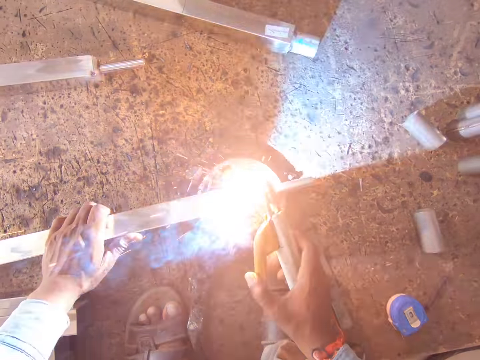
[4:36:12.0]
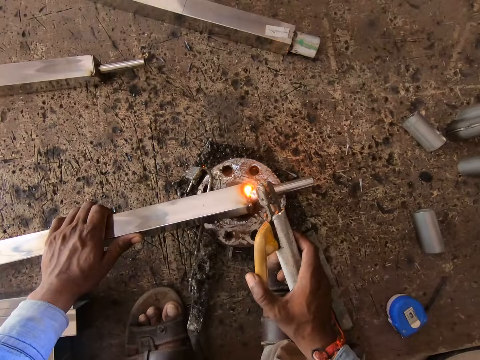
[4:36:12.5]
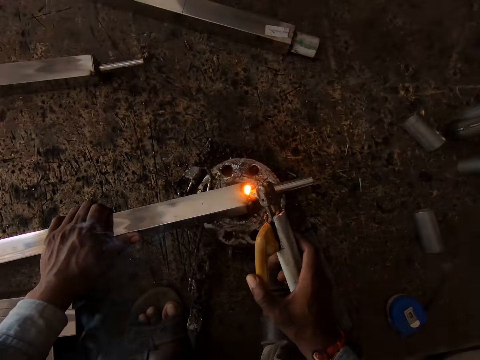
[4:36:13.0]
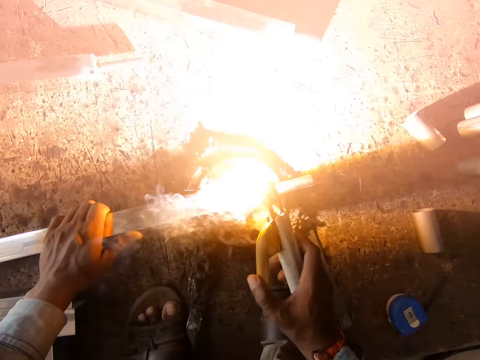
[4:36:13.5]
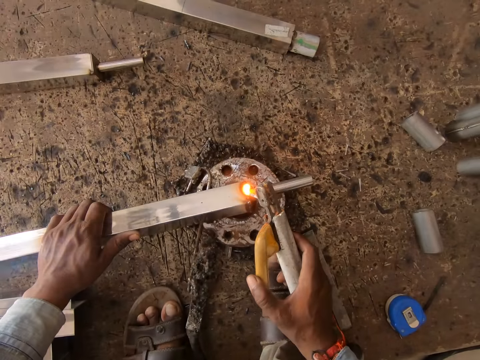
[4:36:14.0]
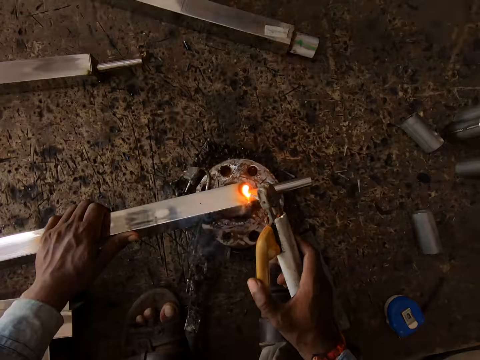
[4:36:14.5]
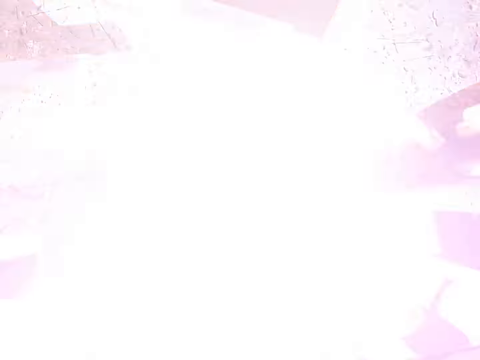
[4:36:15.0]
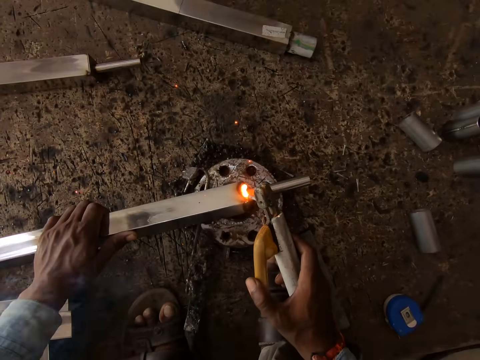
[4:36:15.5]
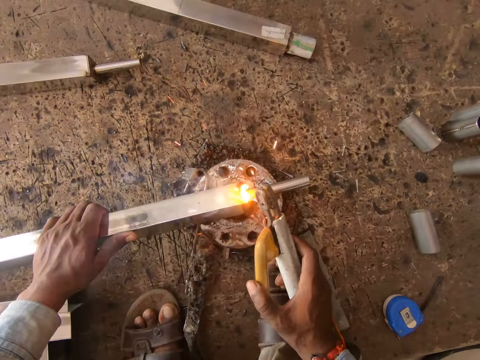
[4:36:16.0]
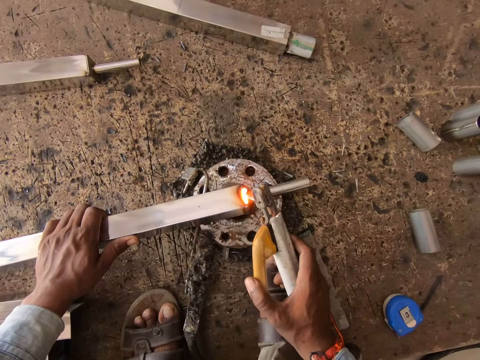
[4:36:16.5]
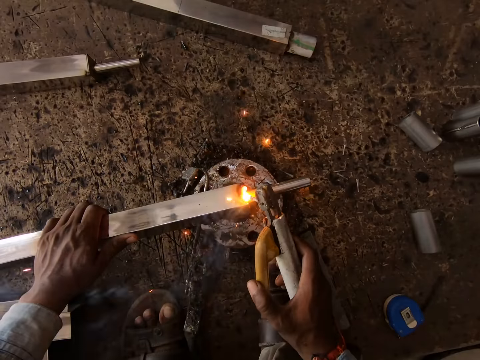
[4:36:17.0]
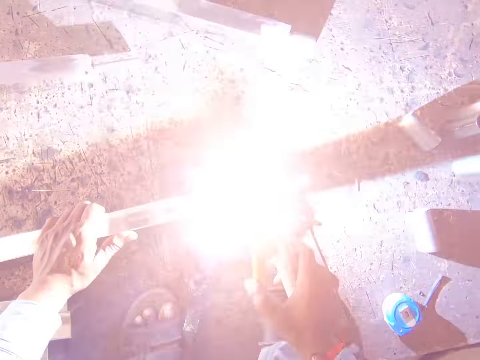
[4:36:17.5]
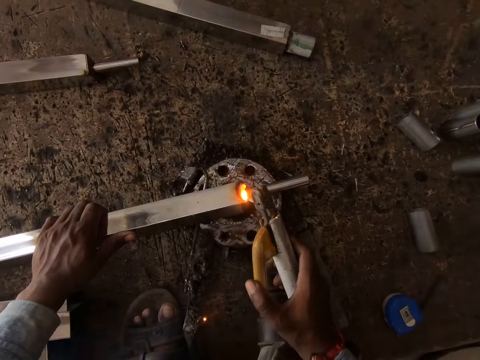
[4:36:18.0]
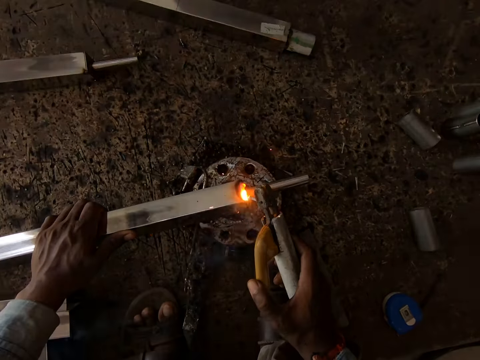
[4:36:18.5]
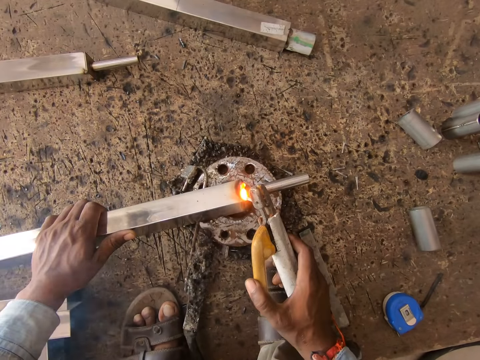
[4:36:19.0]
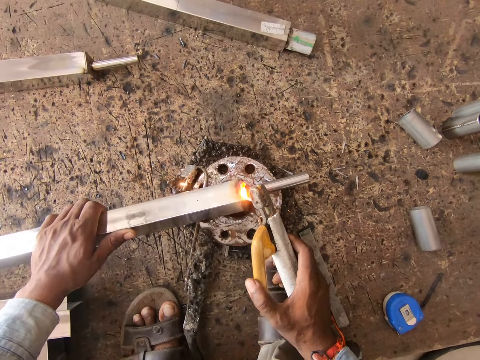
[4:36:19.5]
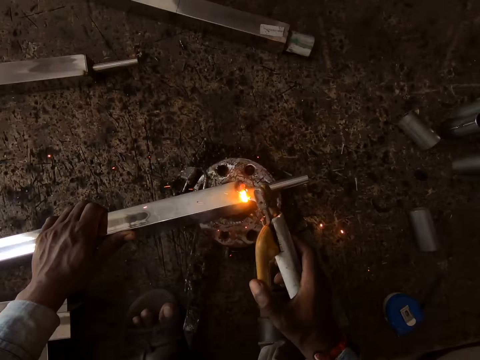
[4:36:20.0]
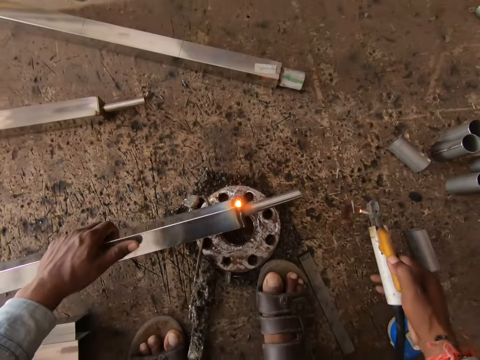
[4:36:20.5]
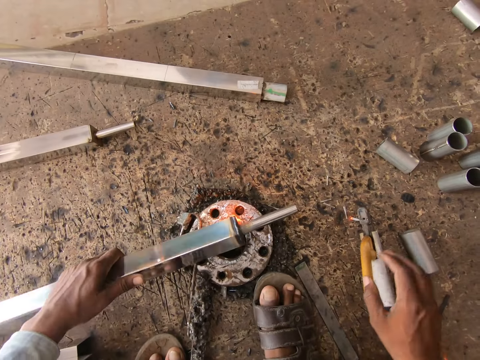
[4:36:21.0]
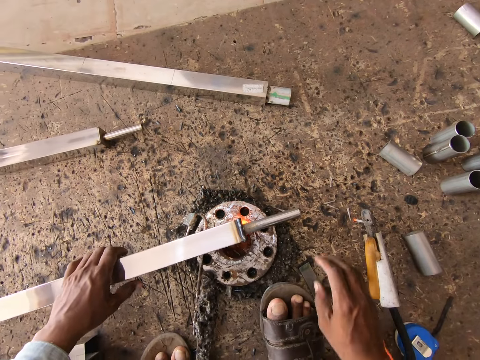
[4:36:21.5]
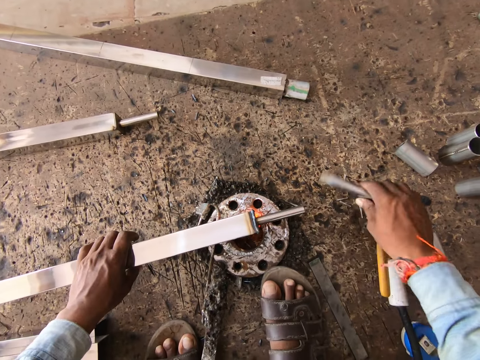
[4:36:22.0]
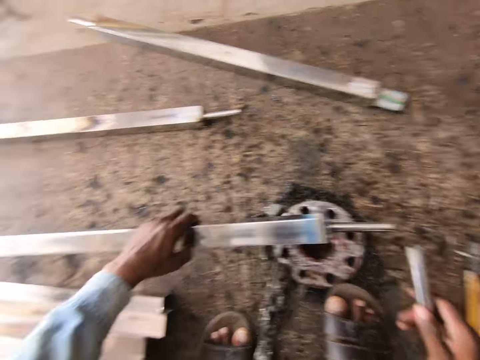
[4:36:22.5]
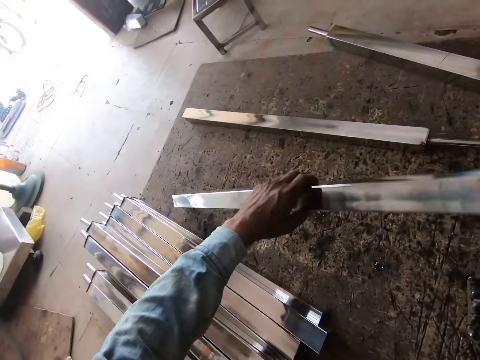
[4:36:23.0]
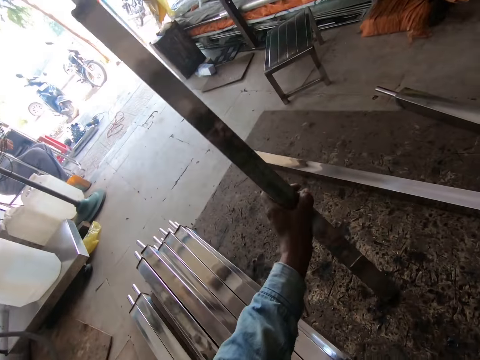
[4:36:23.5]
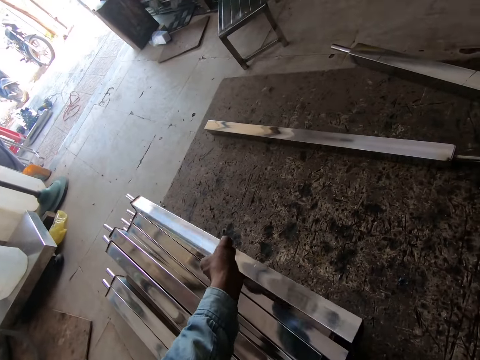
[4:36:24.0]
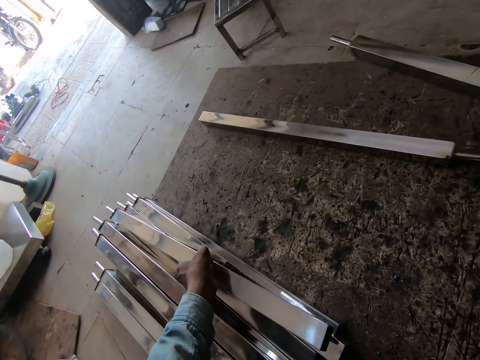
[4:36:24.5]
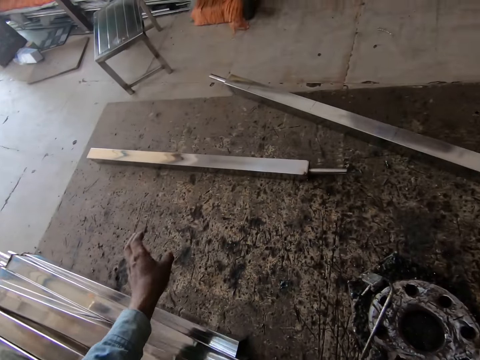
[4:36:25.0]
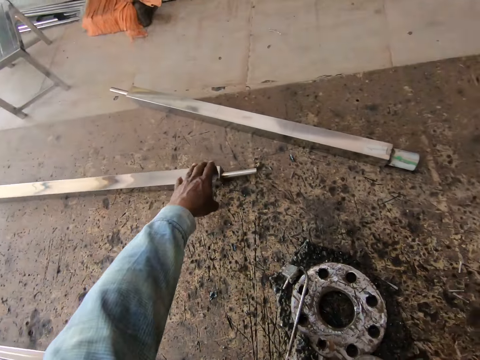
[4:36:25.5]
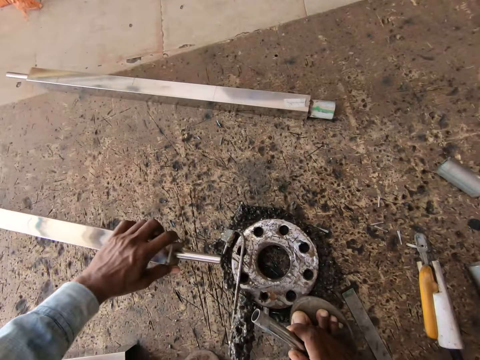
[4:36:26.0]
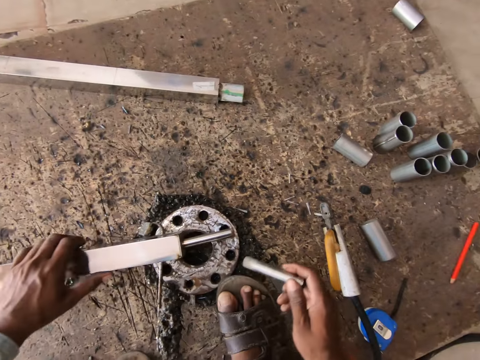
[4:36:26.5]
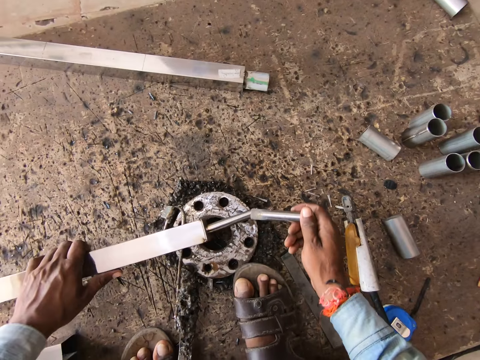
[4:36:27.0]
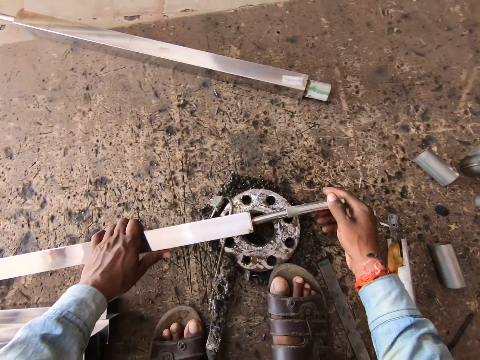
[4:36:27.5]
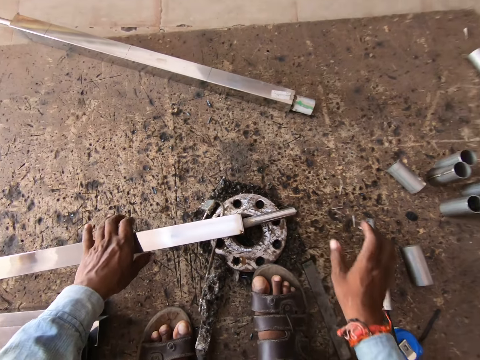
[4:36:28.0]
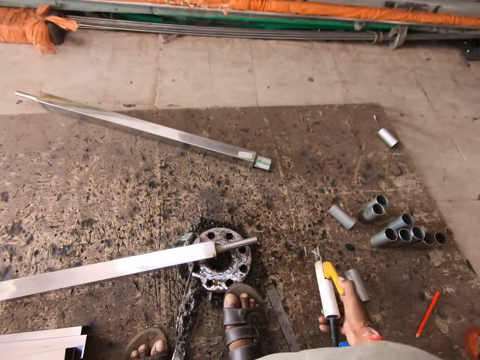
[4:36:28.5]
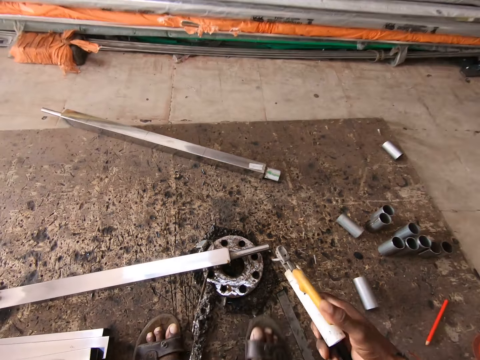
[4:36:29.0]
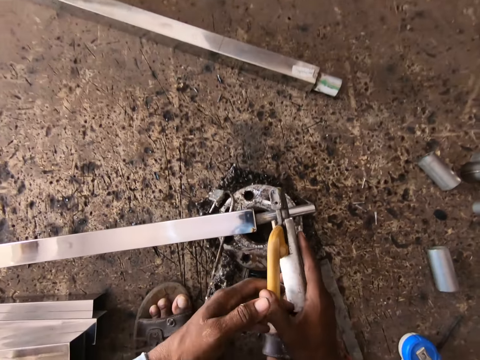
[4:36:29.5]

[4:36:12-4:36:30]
The camera wearer drops the electrode holder of the welding machine on the floor with his right hand. He takes out the pipe from the tip of the stainless steel square tube on the piece of metal on the floor with his right hand. He picks the stainless steel square tube from the piece of metal on the floor with his left hand. He arranges the metal steel. He places the stainless steel square tube on a pile of stainless steel square tubes with his left hand. He picks a stainless steel square tube from the floor with his left hand. He places the stainless steel square tube on the piece of metal on the floor with his left hand. He inserts the tip of the stainless steel square tube on the piece of metal into the pipe on the floor with his right hand. He picks the electrode holder of the welding machine with his right hand.

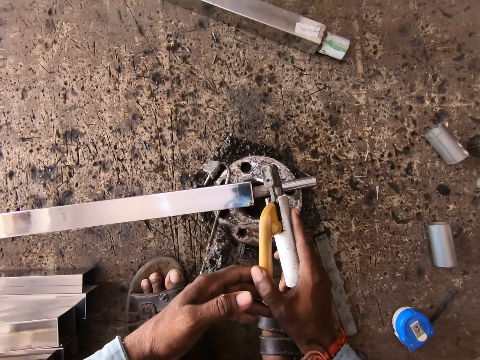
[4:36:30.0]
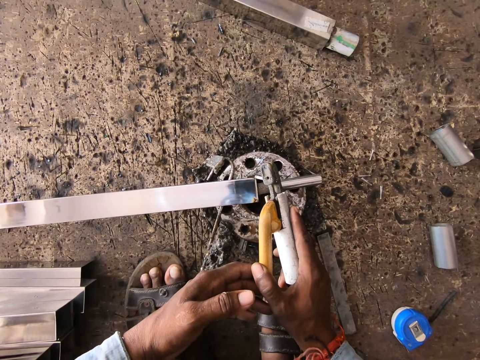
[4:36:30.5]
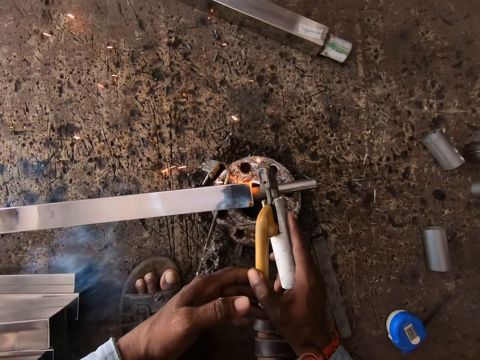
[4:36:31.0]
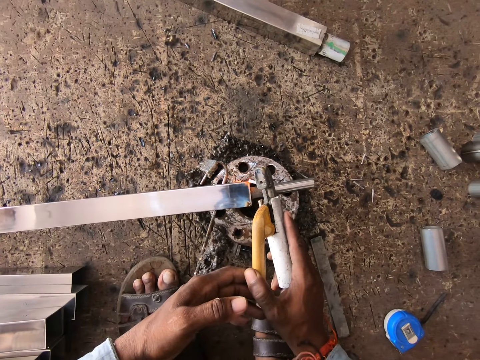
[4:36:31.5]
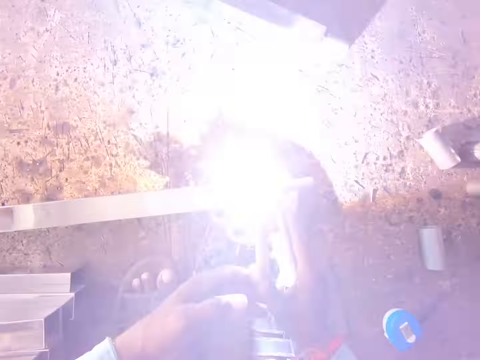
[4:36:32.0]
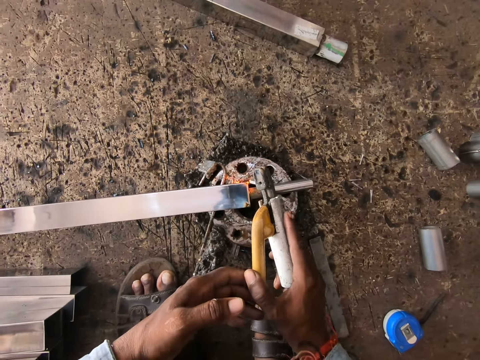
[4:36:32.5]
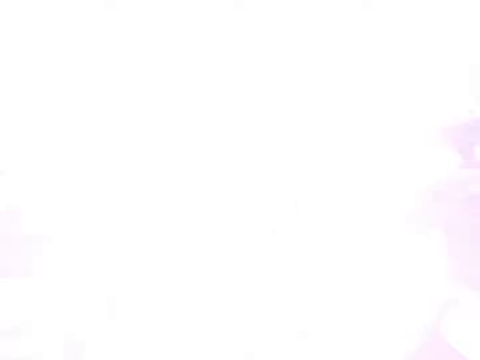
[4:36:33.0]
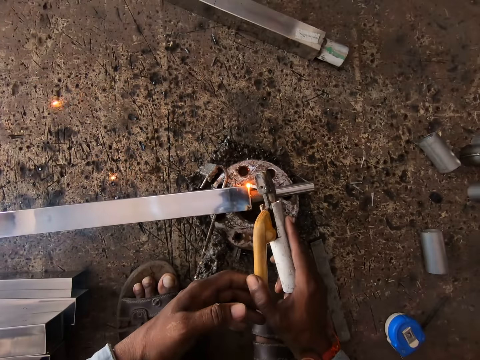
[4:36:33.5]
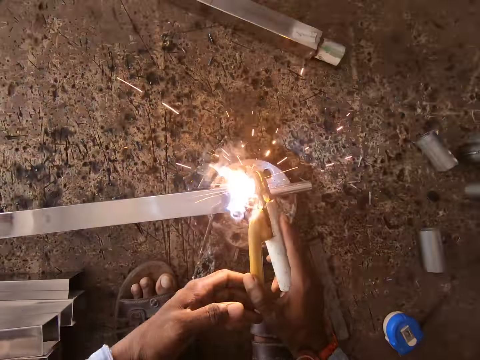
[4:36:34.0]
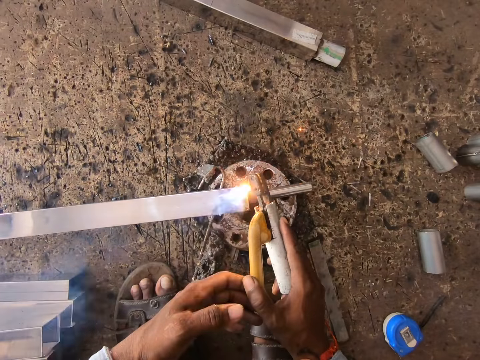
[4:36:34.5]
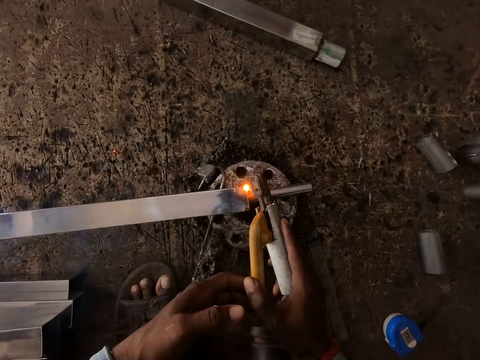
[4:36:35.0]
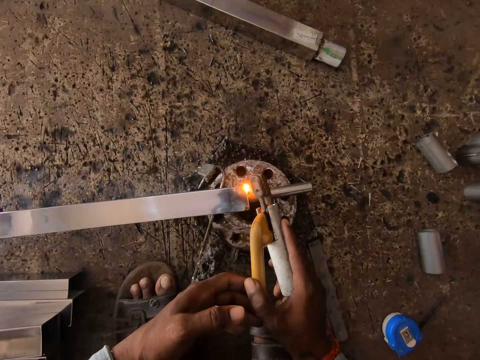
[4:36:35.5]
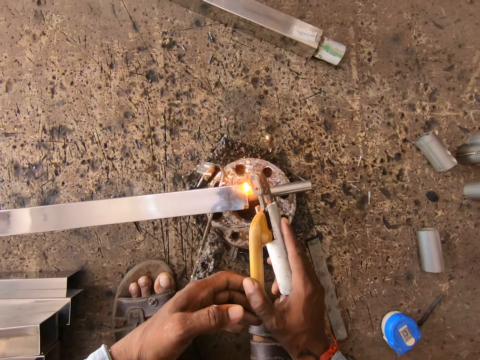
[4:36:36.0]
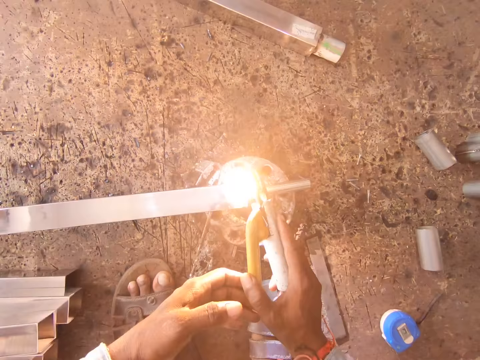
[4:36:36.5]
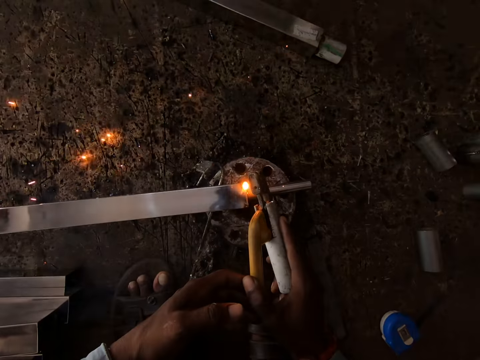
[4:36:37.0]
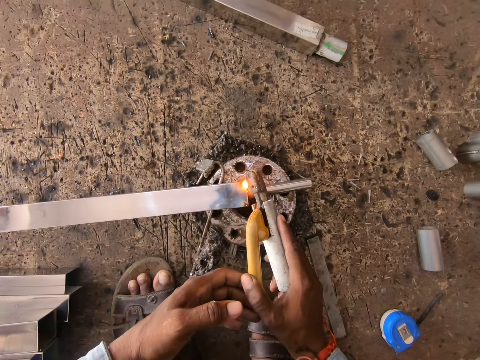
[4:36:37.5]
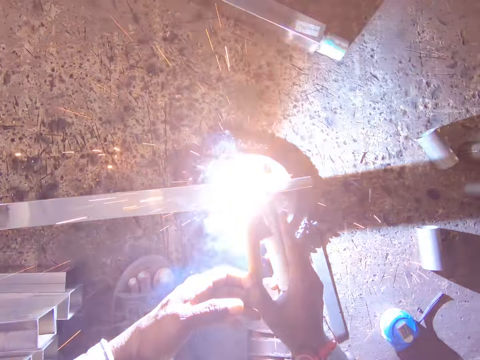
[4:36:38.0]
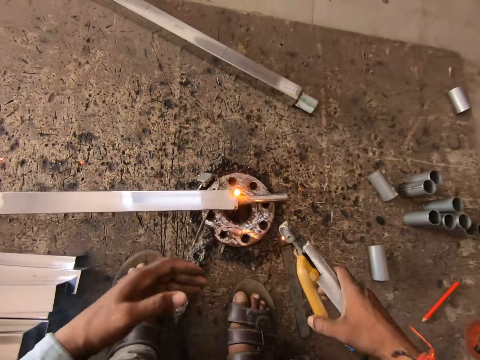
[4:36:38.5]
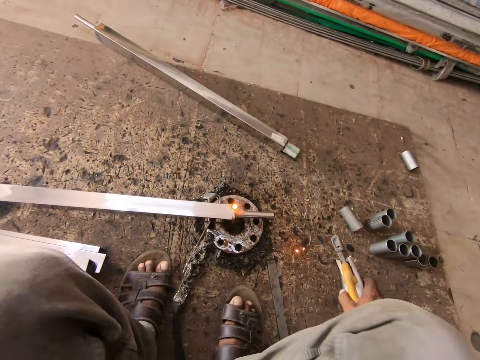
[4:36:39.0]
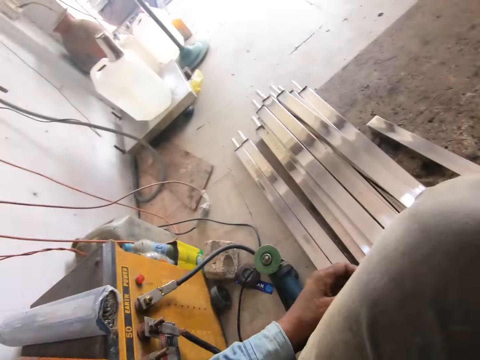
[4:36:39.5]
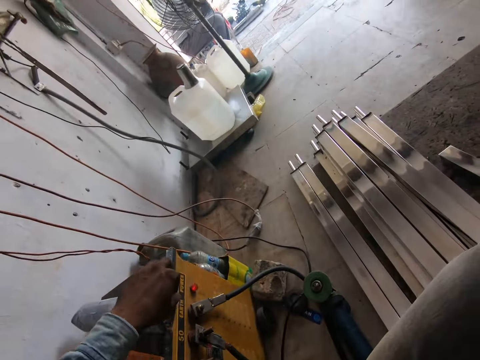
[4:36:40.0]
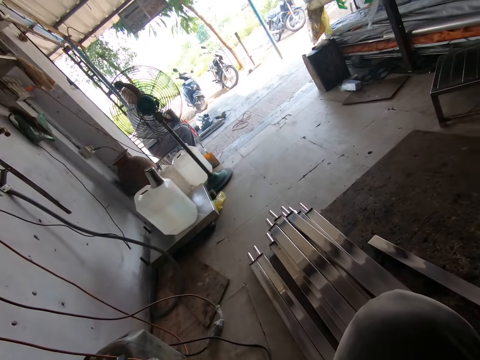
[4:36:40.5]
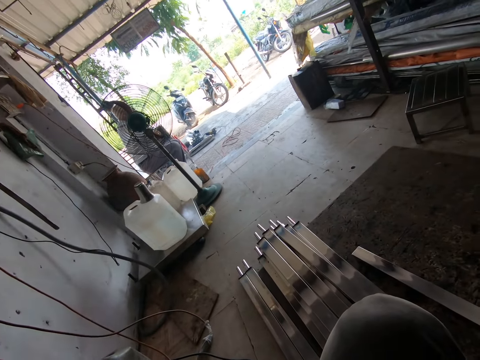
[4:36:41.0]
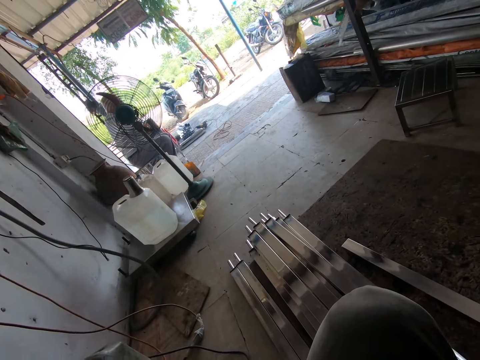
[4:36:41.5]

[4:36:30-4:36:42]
The camera wearer holds the electrode holder or soldering iron of the welding machine with his hands. He welds the tip of the stainless steel square tube on the piece of metal on the floor with the electrode holder in his hands. He puts the soldering iron down. He picks a solder.
